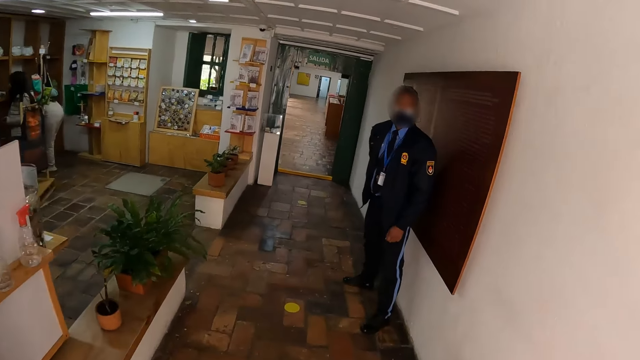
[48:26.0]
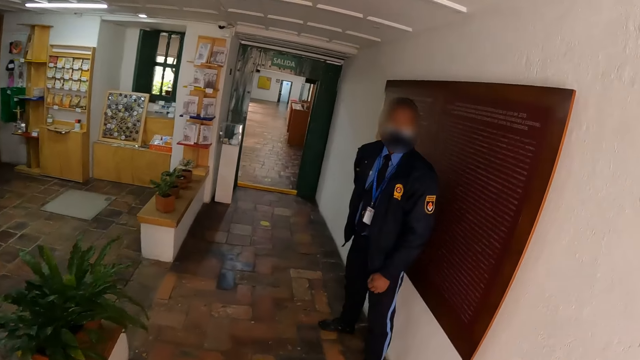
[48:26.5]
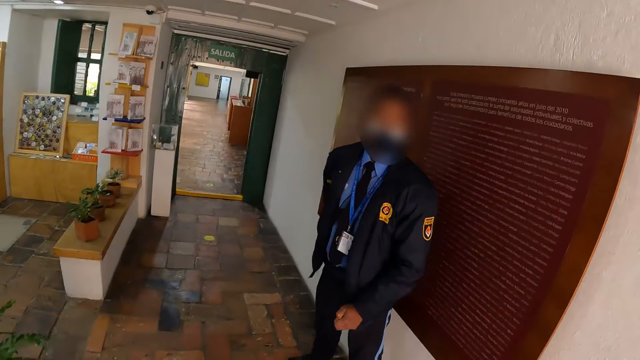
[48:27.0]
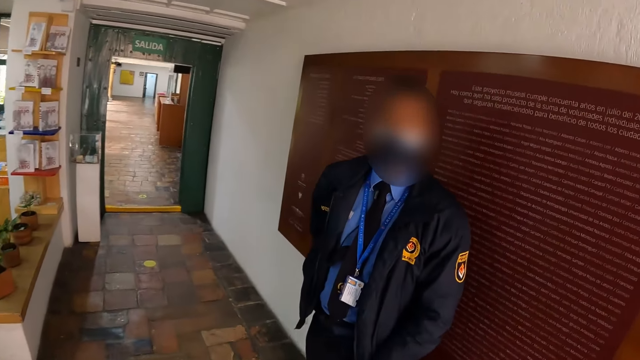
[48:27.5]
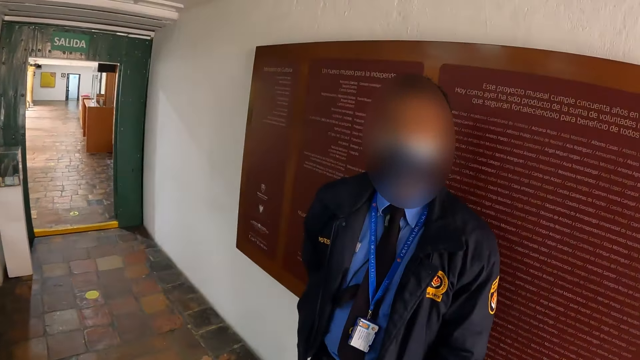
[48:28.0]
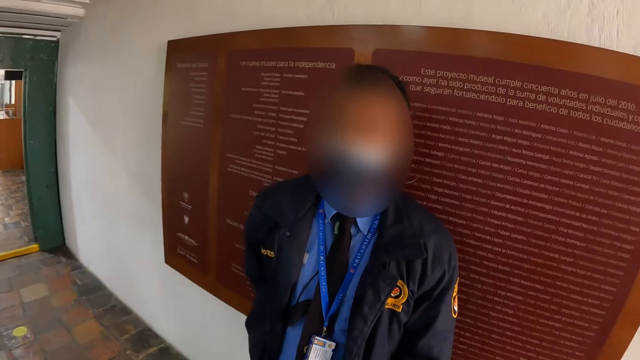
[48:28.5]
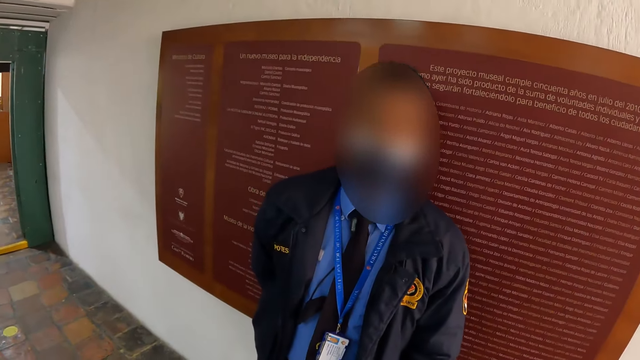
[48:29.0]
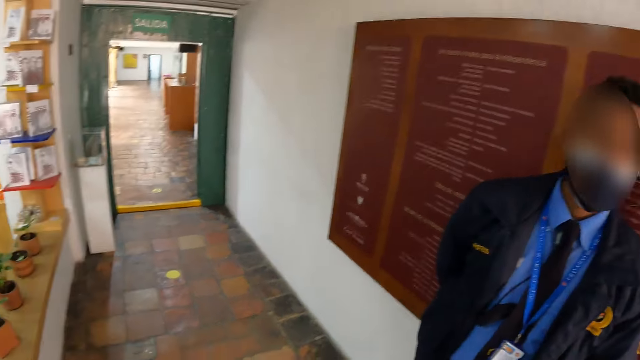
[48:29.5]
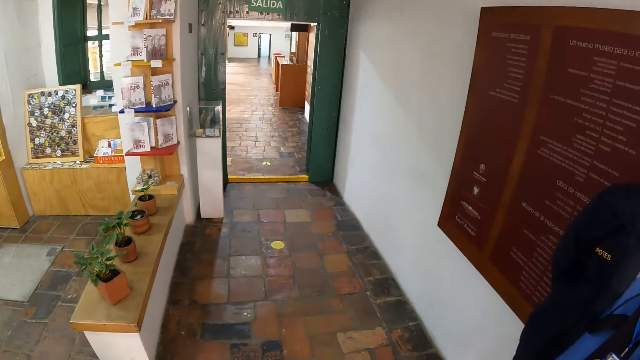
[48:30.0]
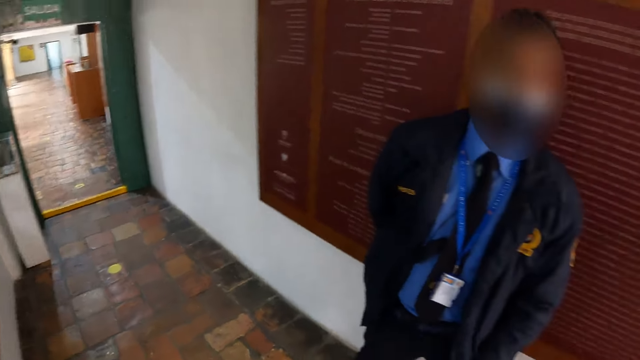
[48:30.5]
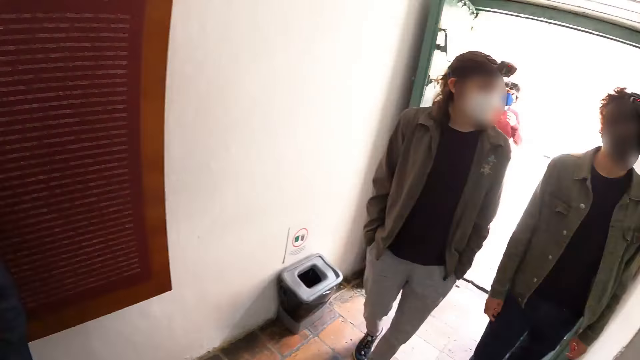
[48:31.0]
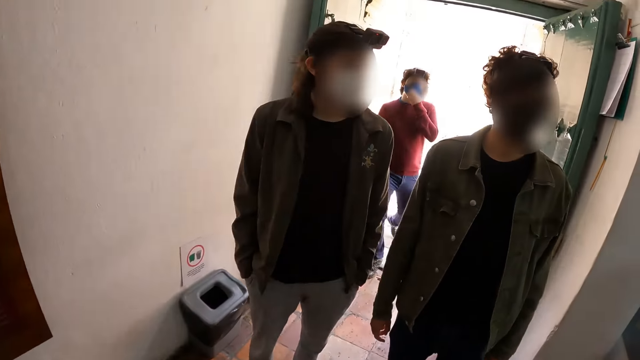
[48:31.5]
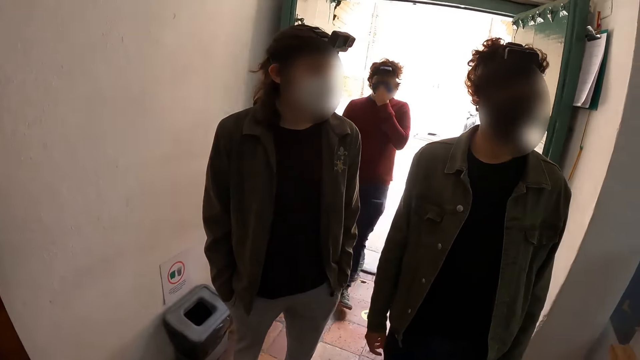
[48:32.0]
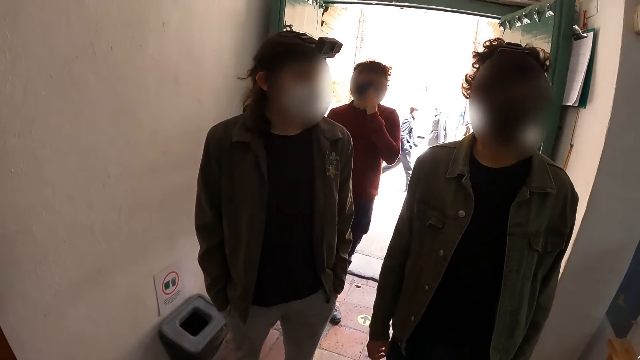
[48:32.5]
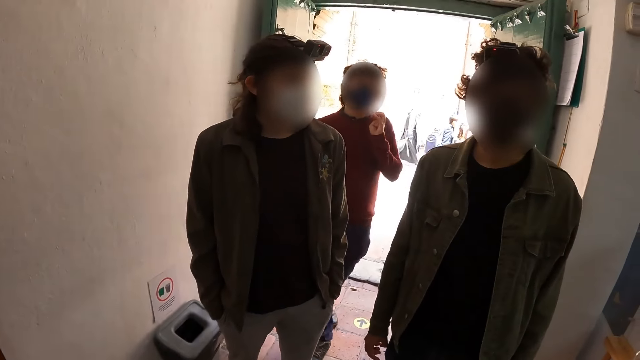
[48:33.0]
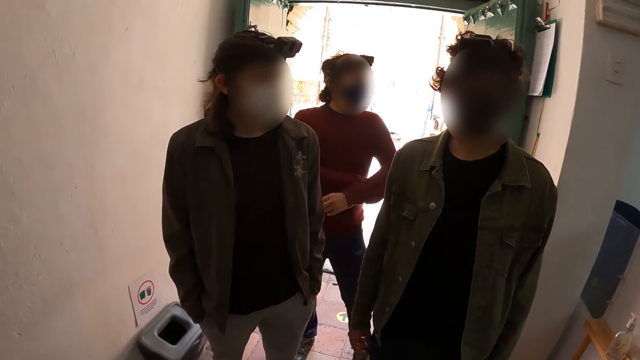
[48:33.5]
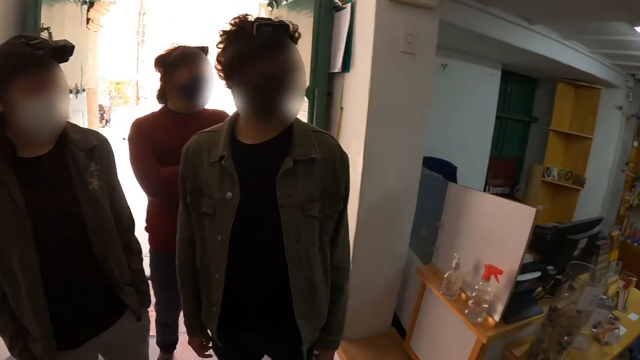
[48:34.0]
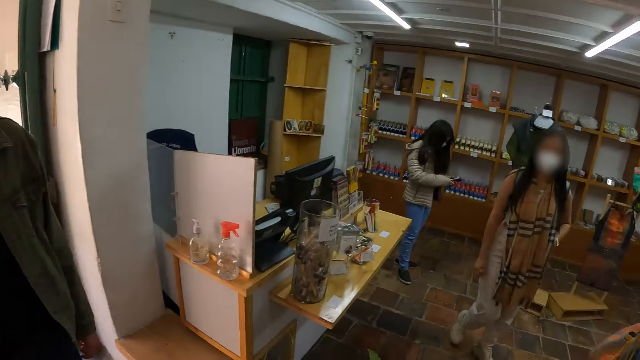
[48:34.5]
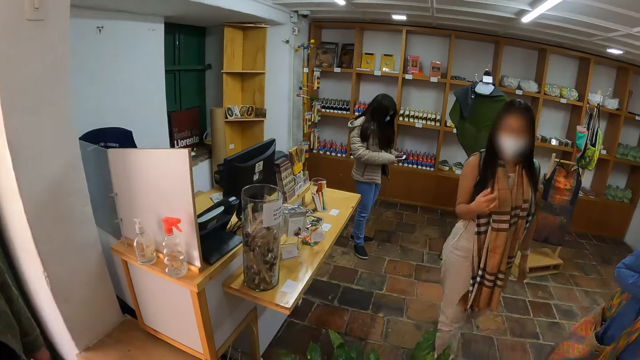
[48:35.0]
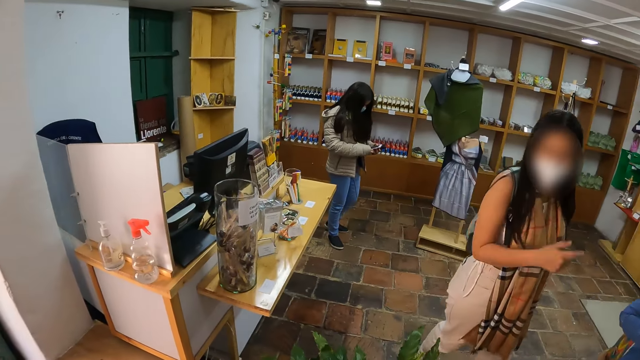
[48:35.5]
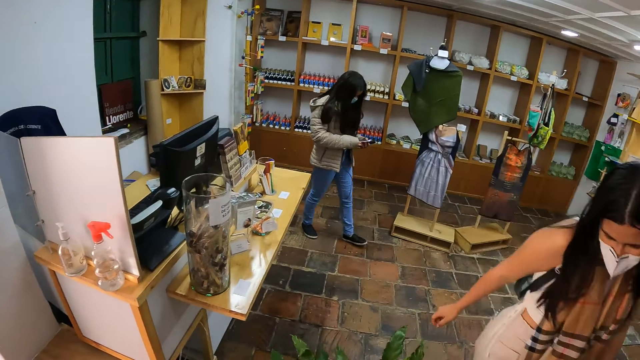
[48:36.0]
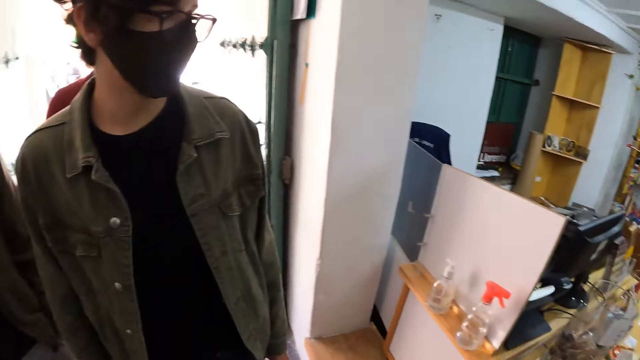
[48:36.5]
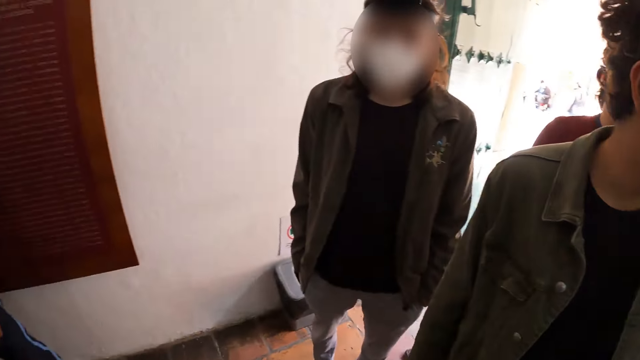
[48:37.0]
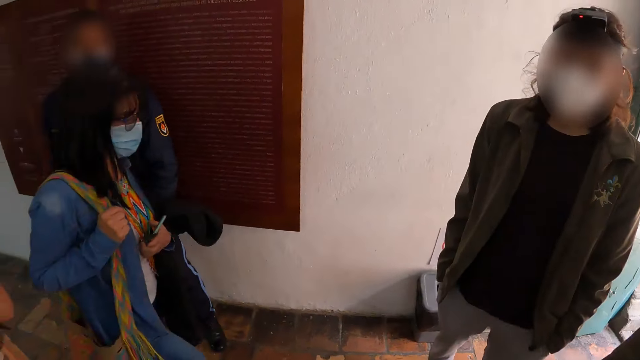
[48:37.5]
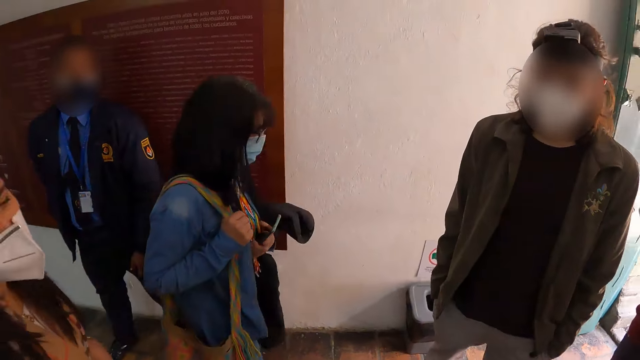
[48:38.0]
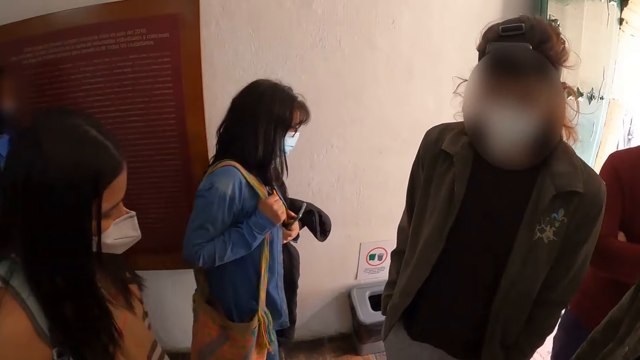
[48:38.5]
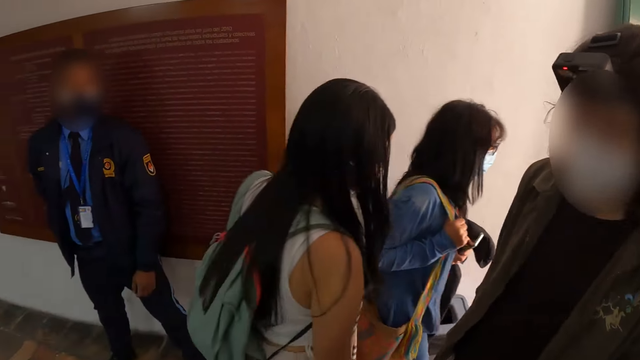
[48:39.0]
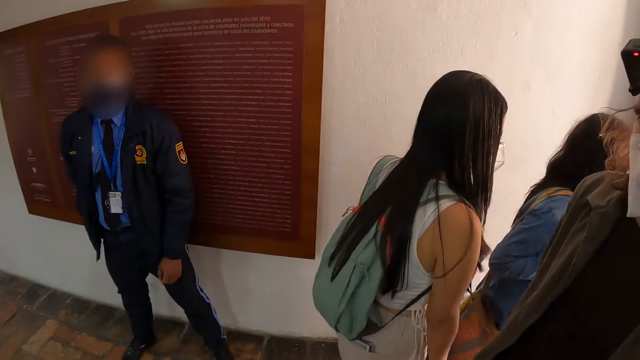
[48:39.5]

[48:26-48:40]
The camera wearer stands in the building. A person stands in the building corridor. The camera wearer talked to a guard. They look around. Another person walks in the building. The camera wearer dialogues with a person. They look around. Another person touches her face and walks in the building. The camera wearer looks around the building.

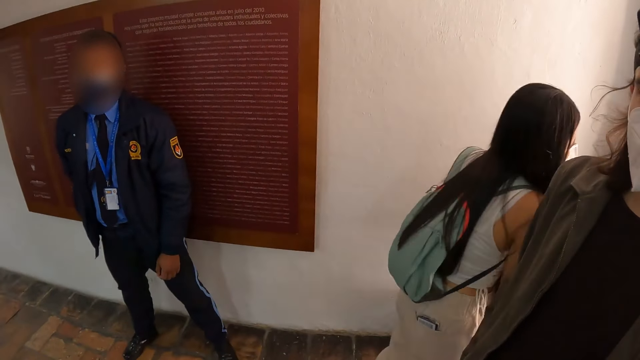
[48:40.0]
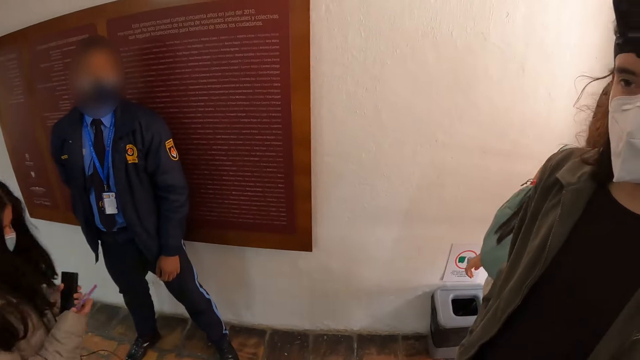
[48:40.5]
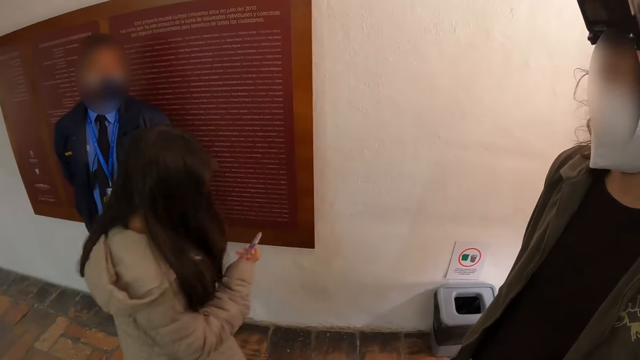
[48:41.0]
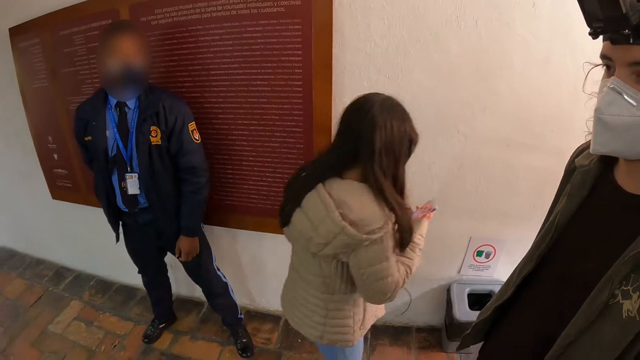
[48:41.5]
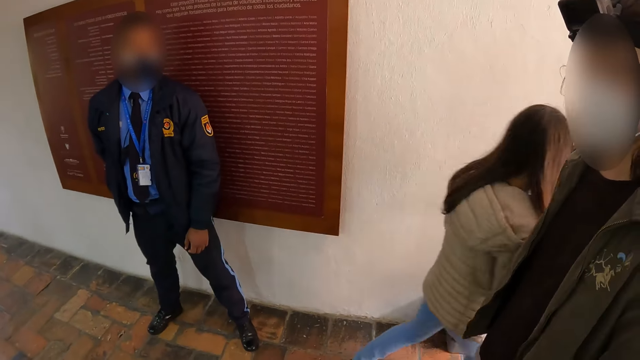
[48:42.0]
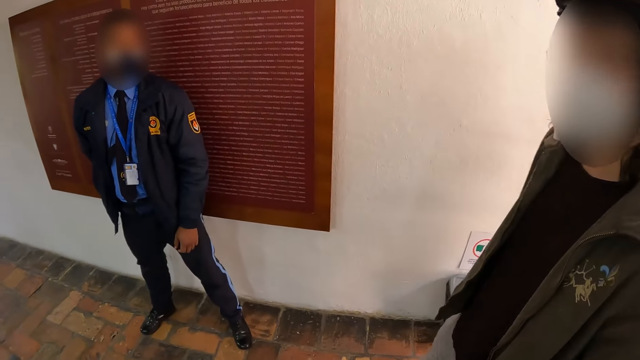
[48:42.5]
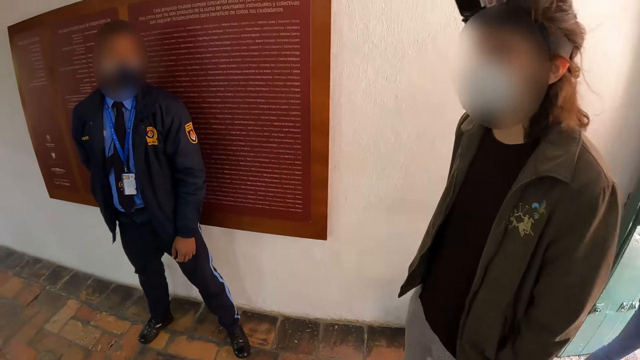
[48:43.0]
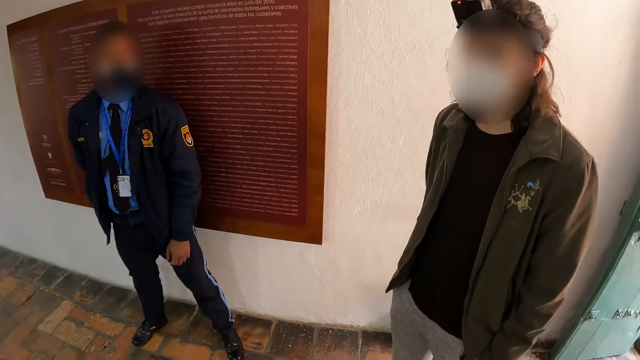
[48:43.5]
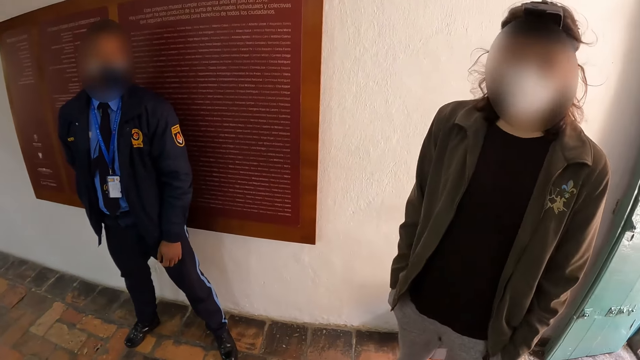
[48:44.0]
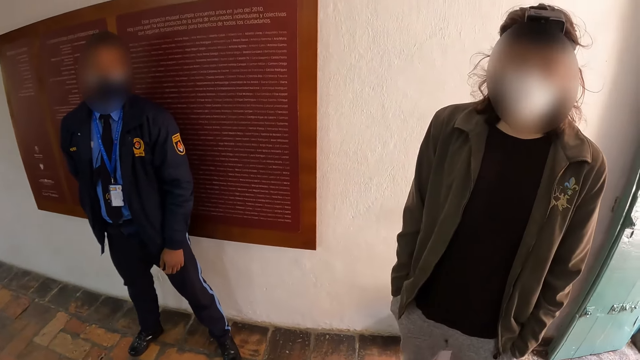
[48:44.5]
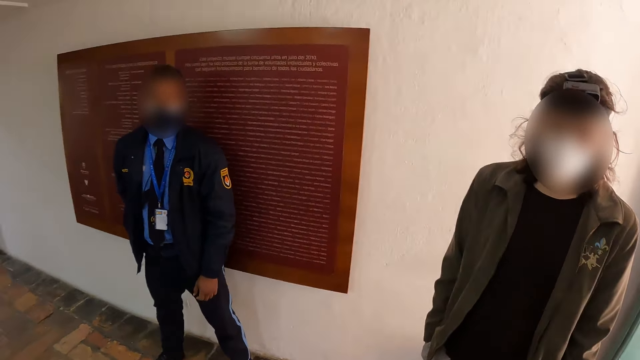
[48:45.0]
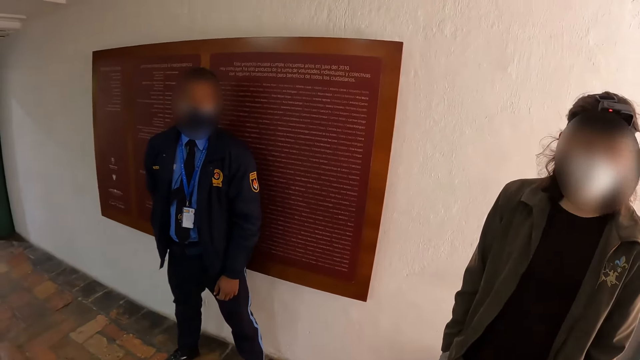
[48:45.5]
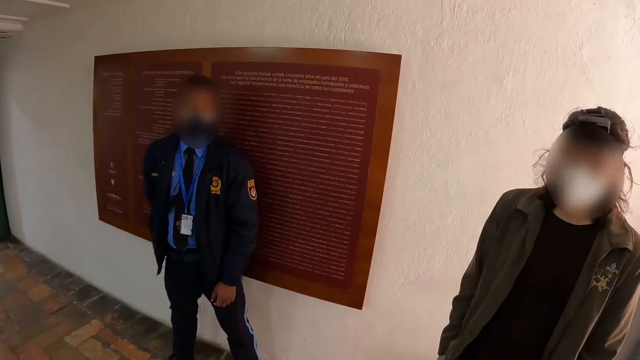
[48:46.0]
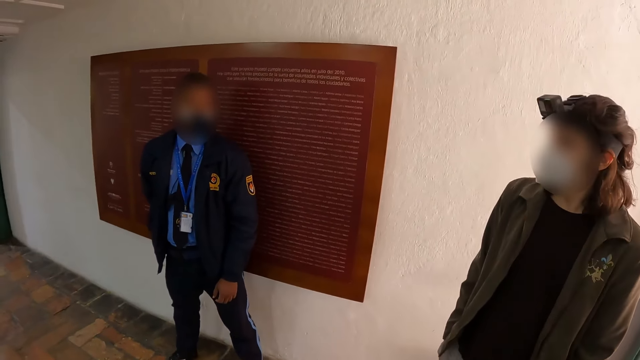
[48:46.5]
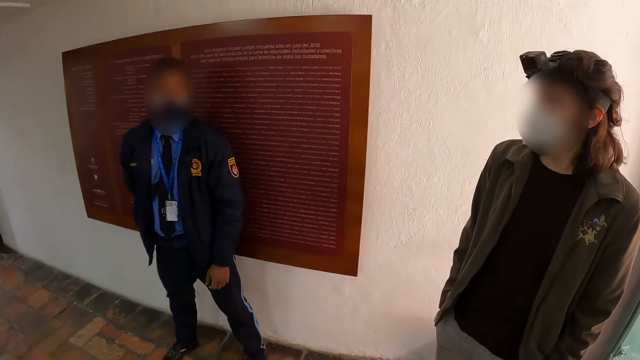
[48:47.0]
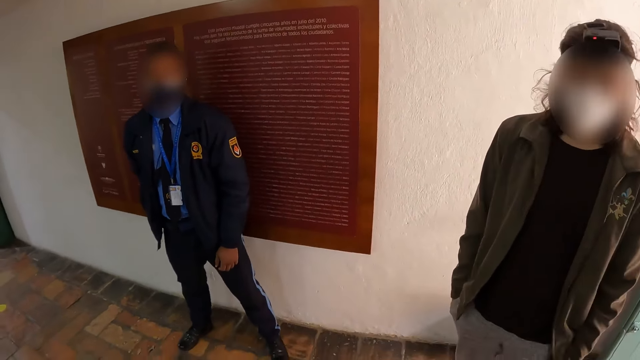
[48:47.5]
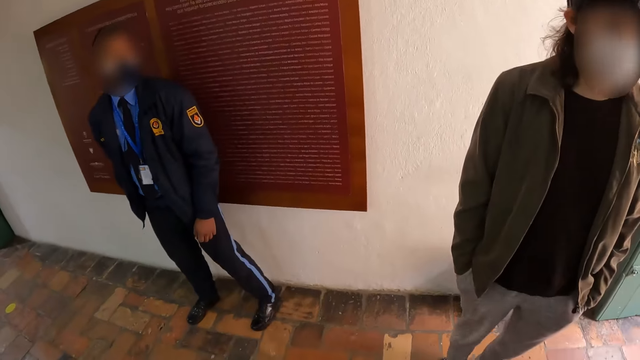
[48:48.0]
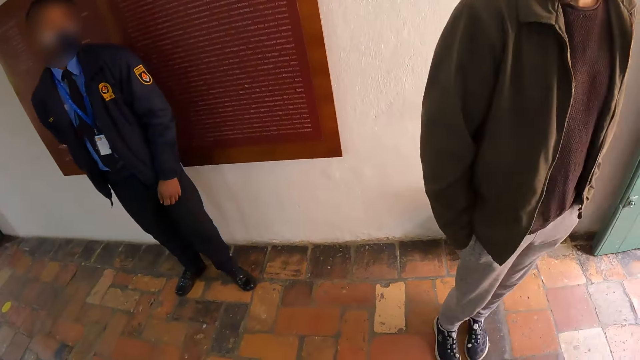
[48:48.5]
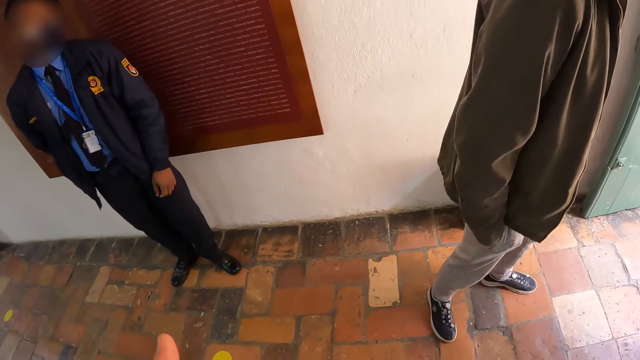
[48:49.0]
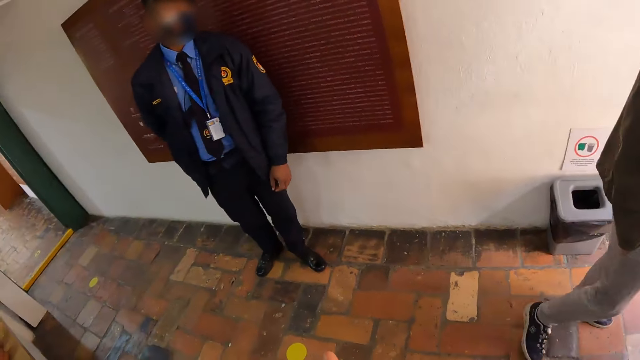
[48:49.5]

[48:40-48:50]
The camera wearer stands in the building. They dialogue with a person.
